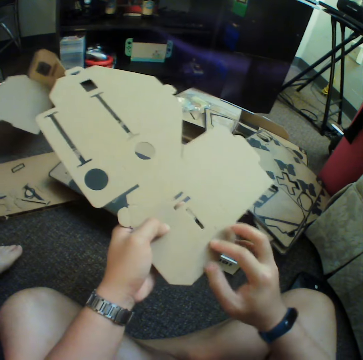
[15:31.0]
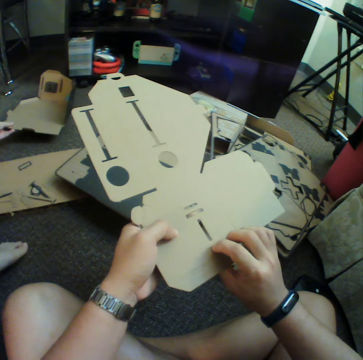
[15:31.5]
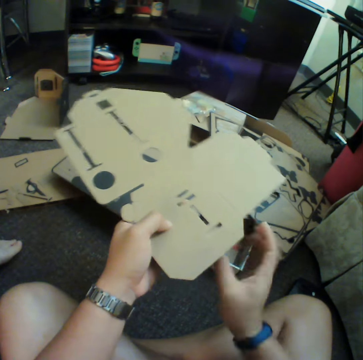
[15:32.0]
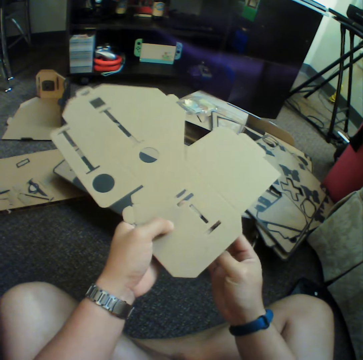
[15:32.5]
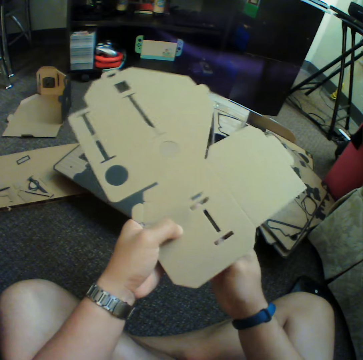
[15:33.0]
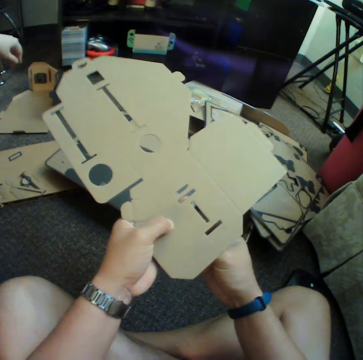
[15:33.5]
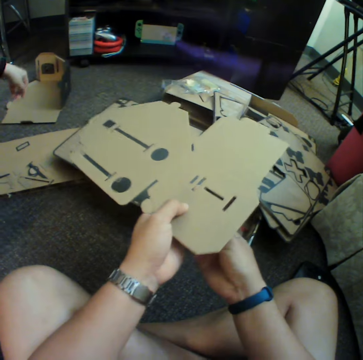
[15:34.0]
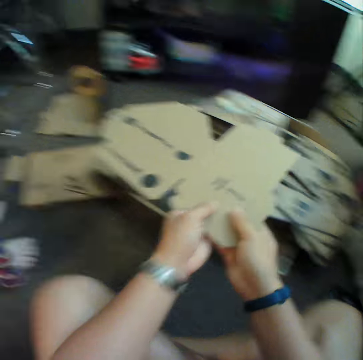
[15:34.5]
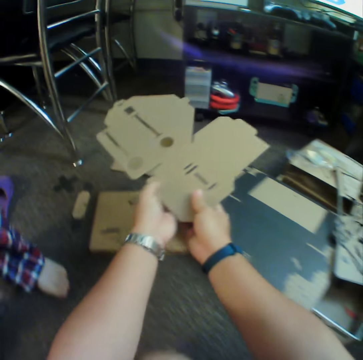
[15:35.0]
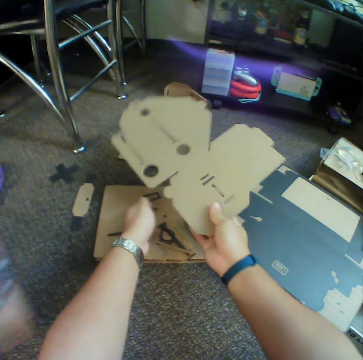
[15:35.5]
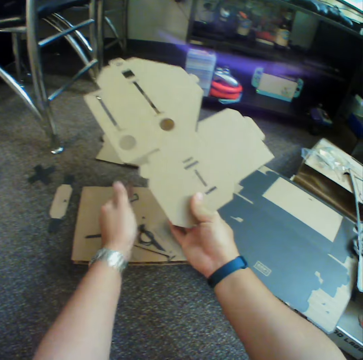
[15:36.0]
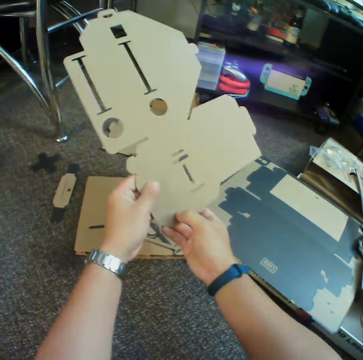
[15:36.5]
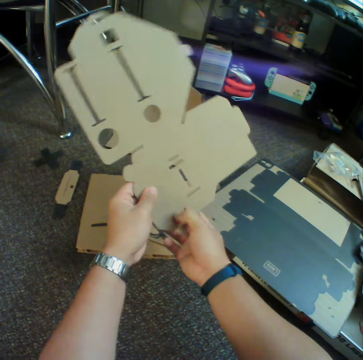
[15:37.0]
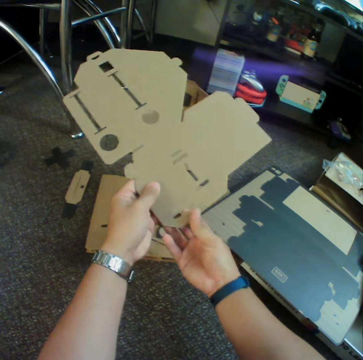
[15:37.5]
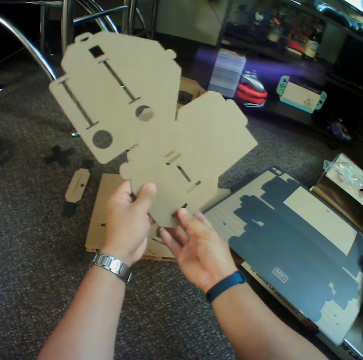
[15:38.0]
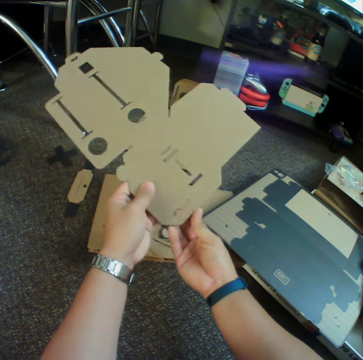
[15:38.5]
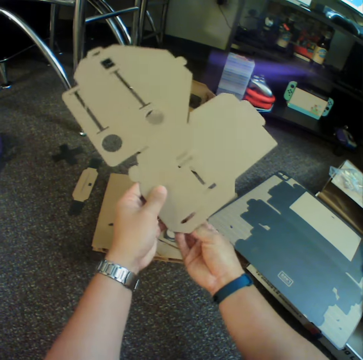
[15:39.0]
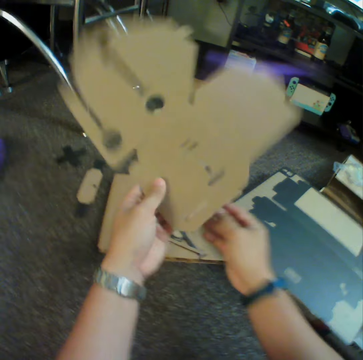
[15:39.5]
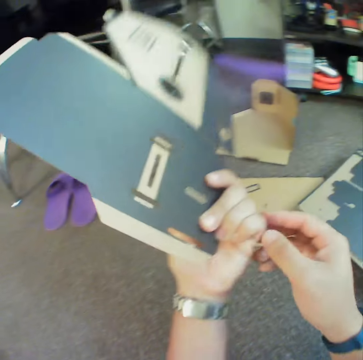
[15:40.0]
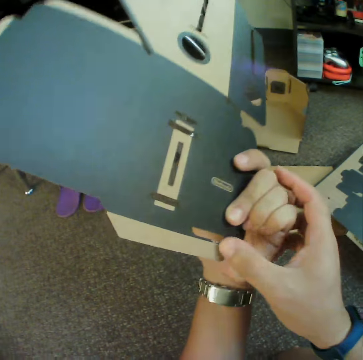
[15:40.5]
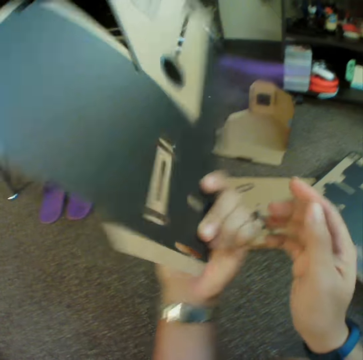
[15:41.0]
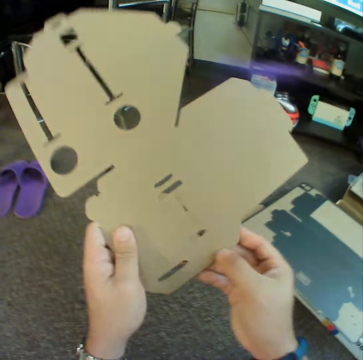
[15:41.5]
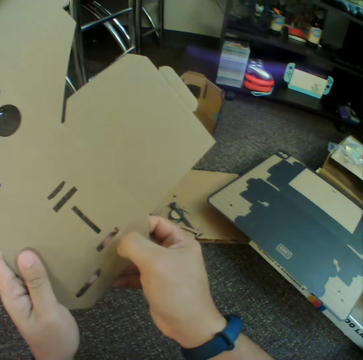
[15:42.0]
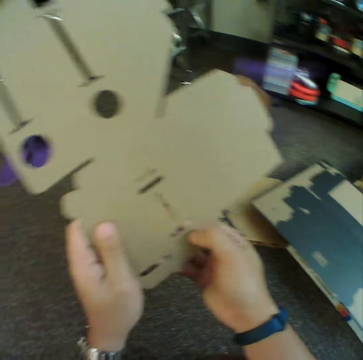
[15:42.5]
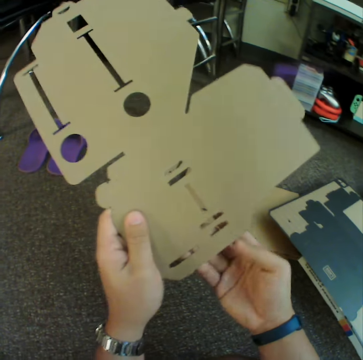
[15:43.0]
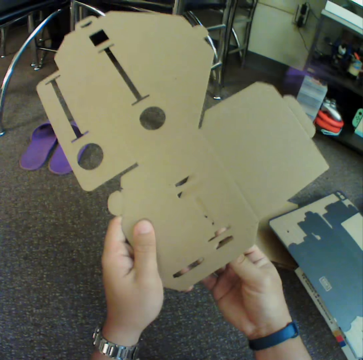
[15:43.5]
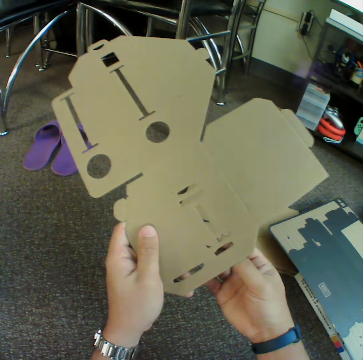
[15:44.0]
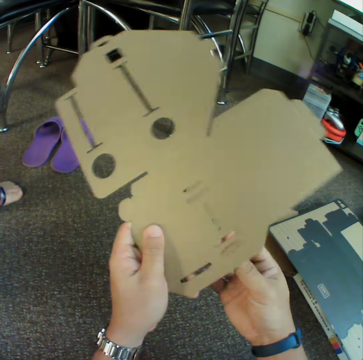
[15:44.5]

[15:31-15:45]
A girl puts down the piece of box. The girl stands up. The camera wearer puts down a piece of craft materials. The girl walks around. The camera wearer throws a piece of box. They poke through the piece of box. They throw a piece of box. They look at the piece of box. They press craft material. They poke through the piece of box.

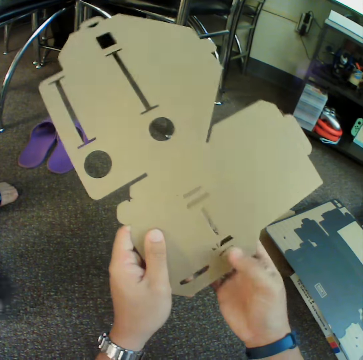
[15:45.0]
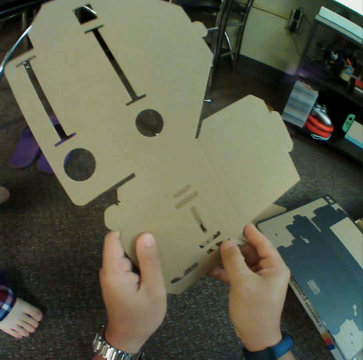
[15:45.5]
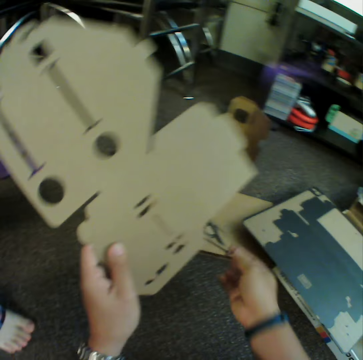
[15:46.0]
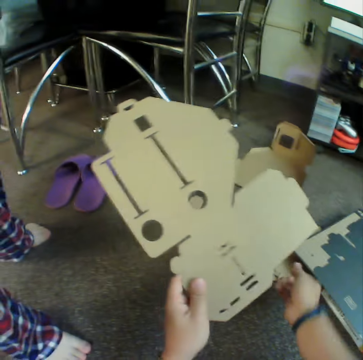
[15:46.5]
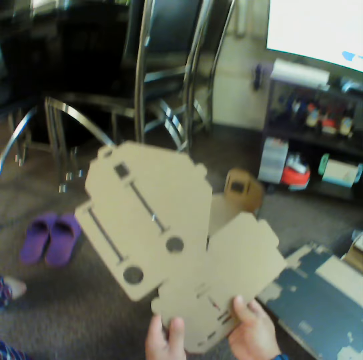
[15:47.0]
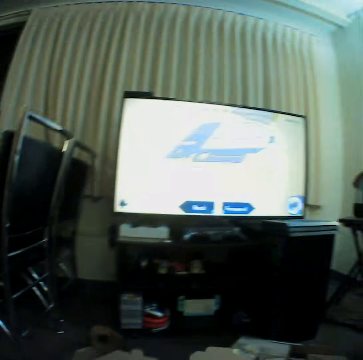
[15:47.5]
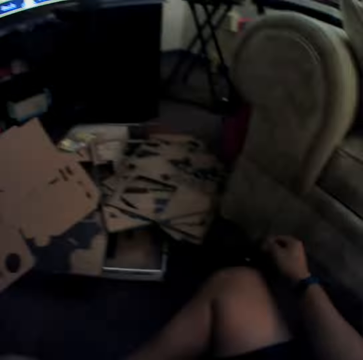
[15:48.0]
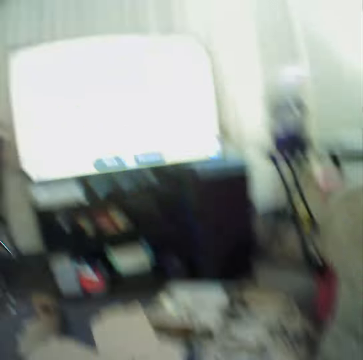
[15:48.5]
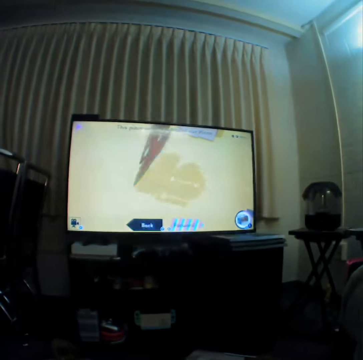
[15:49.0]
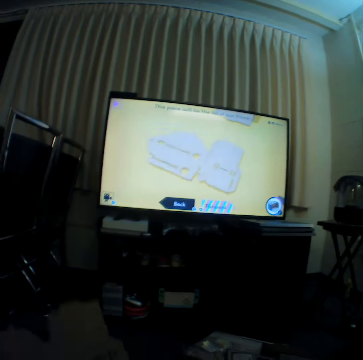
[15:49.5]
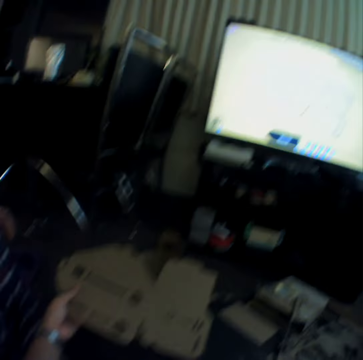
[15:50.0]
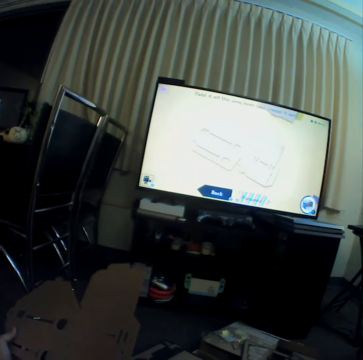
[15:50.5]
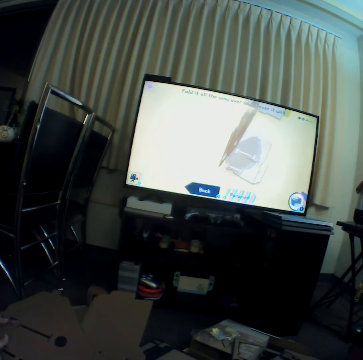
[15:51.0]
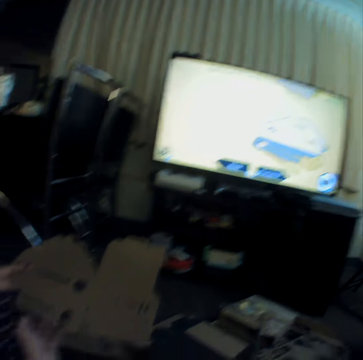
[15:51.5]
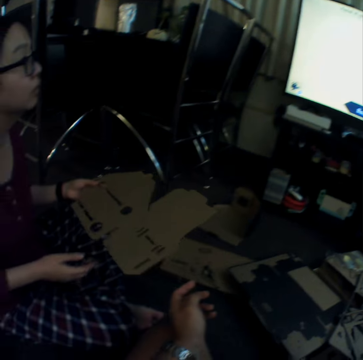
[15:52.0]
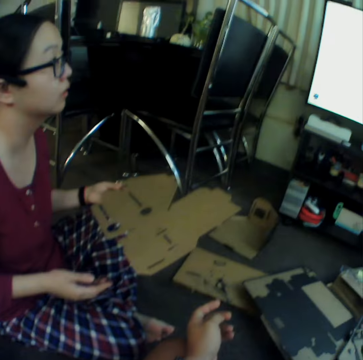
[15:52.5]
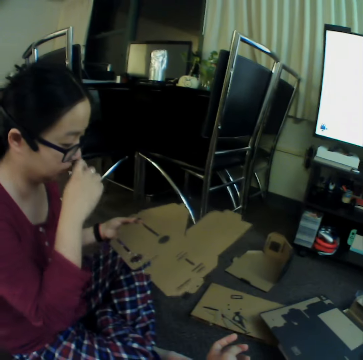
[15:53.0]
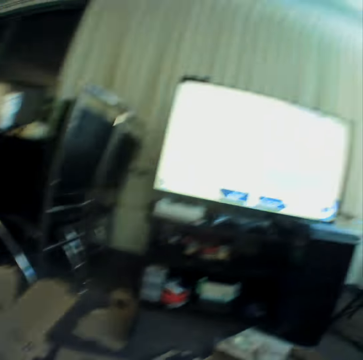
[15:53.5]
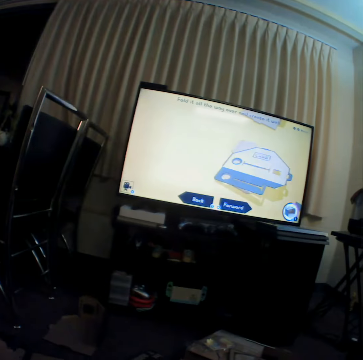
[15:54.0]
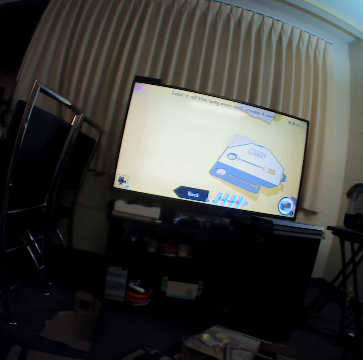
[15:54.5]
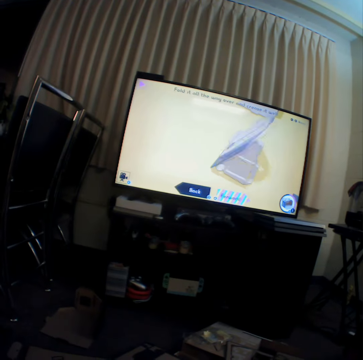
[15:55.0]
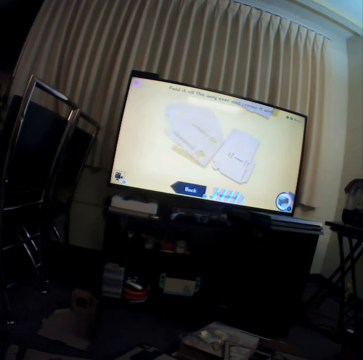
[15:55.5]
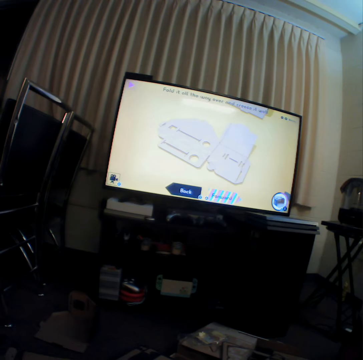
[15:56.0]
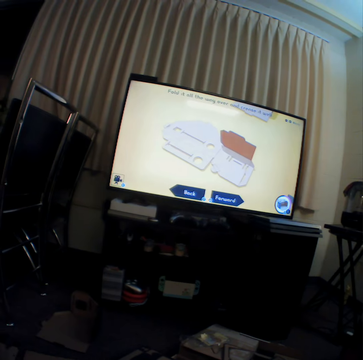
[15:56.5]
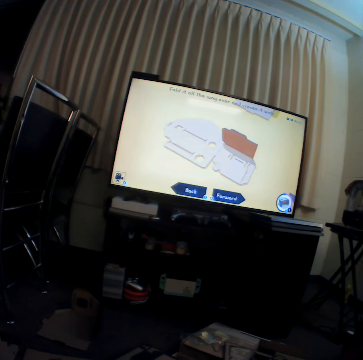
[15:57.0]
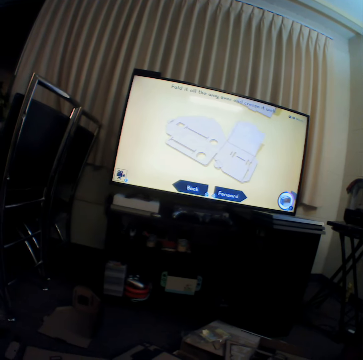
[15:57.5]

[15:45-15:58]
A girl walks around. The camera wearer puts down a piece of craft material. The girl stands. The camera wearer throws a piece of box. They look around the room. They look at the television. The girl picks craft material from the camera wearer. The camera wearer hands the girl the pieces of box. The girl looks at the television. The girl rubs the nose. The camera wearer looks at the television.

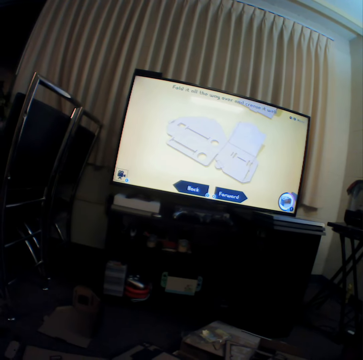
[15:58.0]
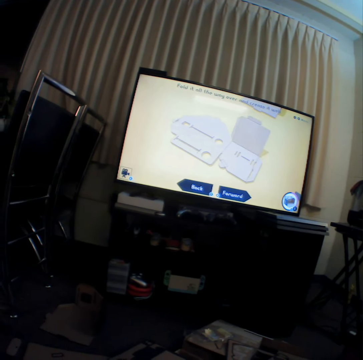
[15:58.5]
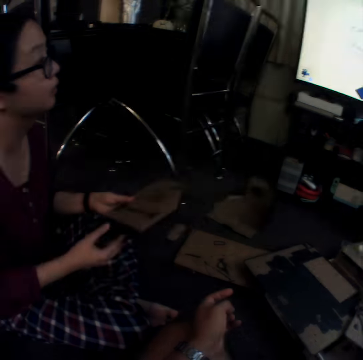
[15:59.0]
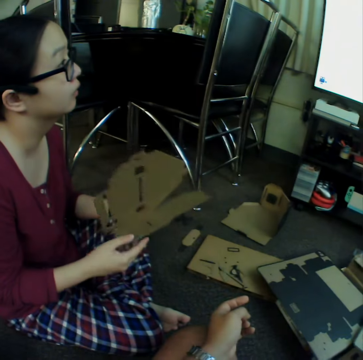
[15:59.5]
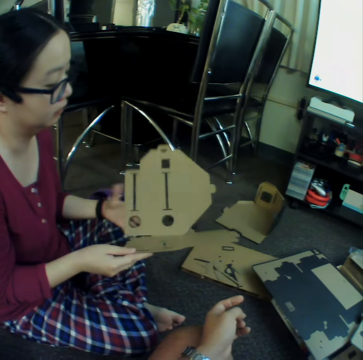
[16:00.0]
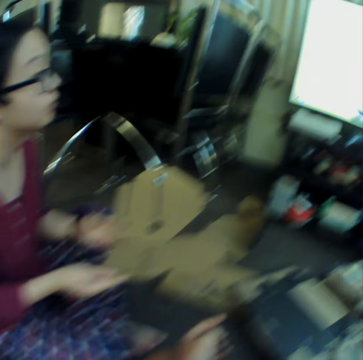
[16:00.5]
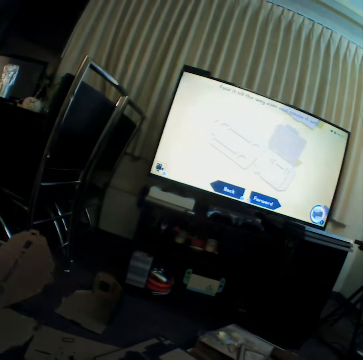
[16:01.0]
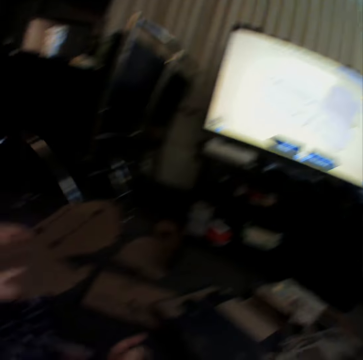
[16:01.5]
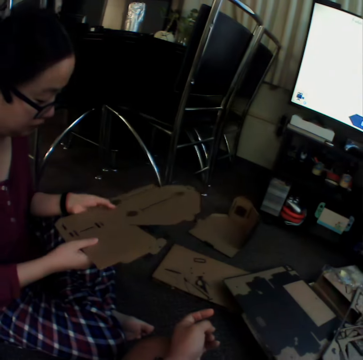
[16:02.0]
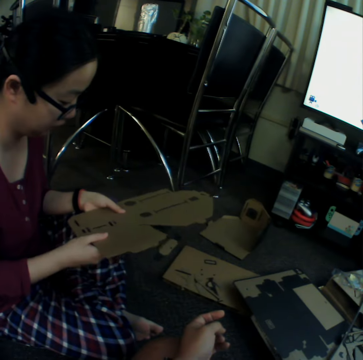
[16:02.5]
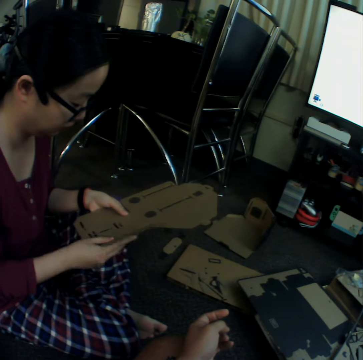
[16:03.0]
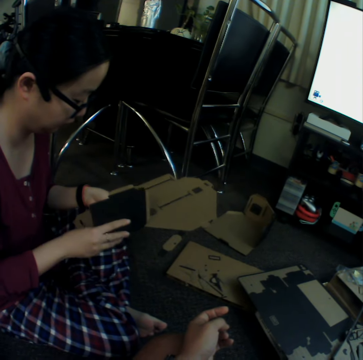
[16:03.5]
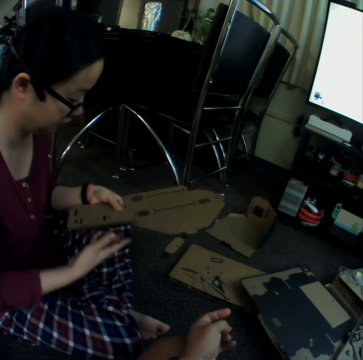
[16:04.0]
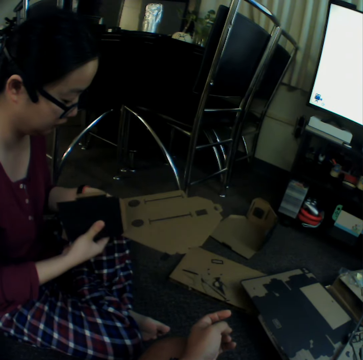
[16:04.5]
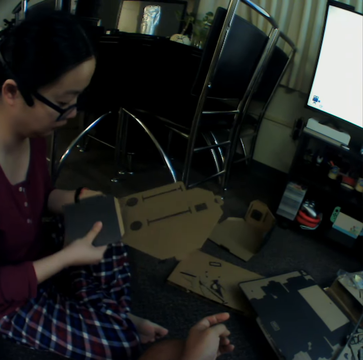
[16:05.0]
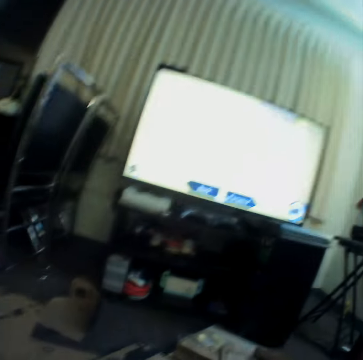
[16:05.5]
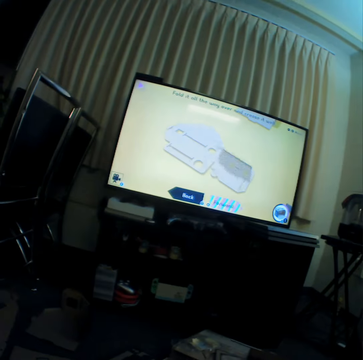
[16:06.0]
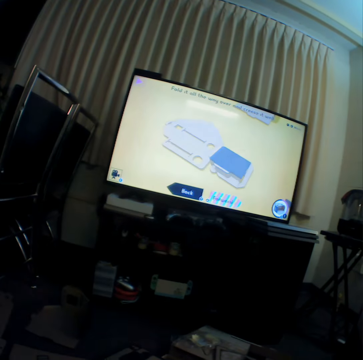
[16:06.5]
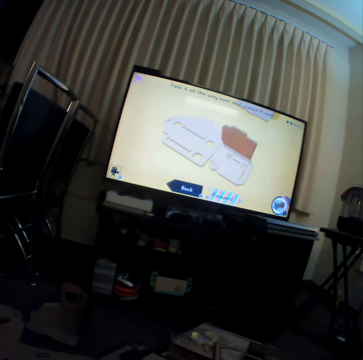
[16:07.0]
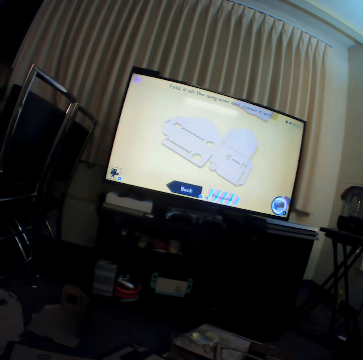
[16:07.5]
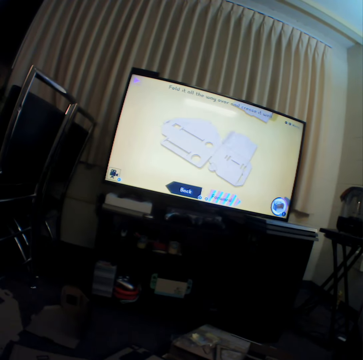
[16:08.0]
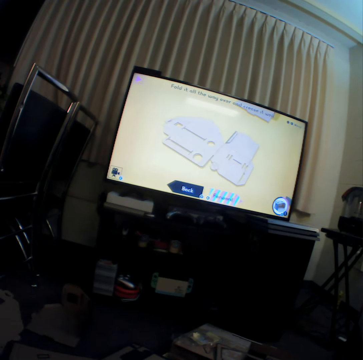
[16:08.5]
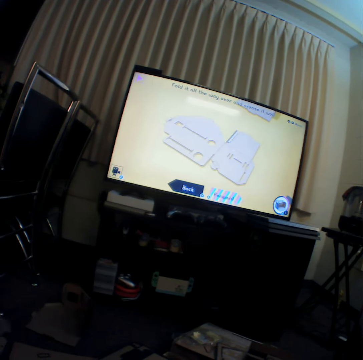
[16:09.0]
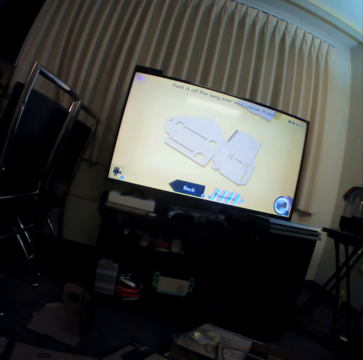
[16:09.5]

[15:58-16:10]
A girl folds a piece of box. The girl curves craft materials. The camera wearer looks at the television.
